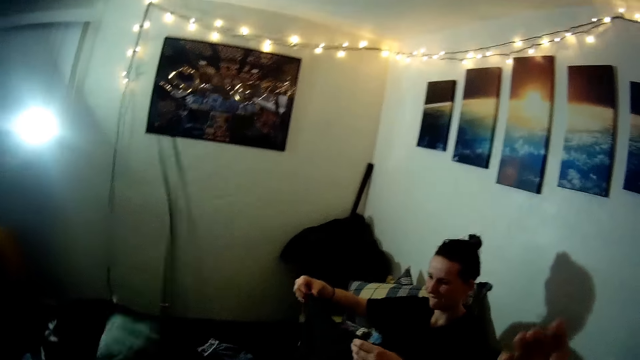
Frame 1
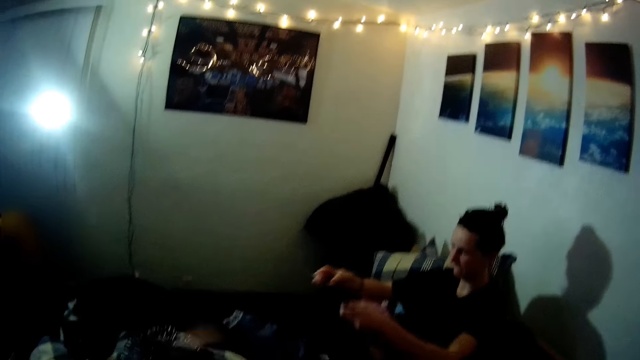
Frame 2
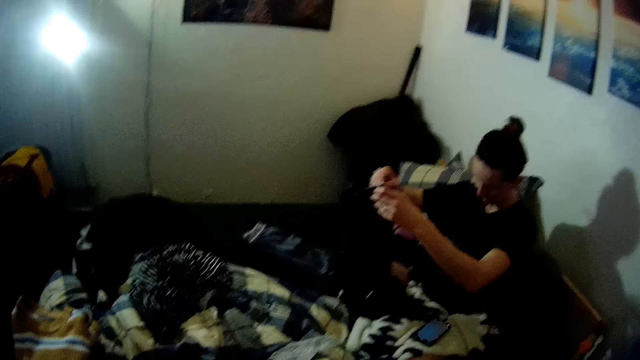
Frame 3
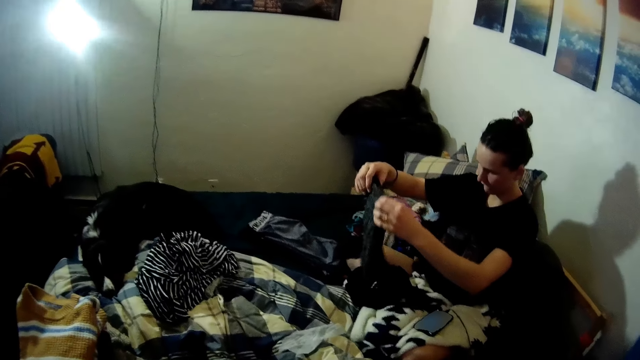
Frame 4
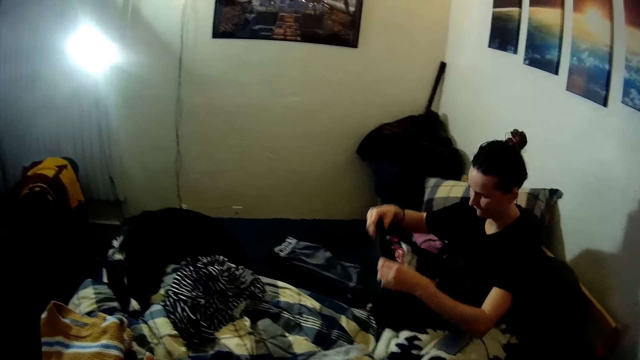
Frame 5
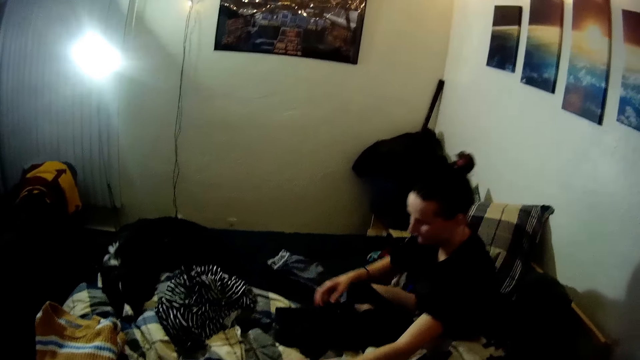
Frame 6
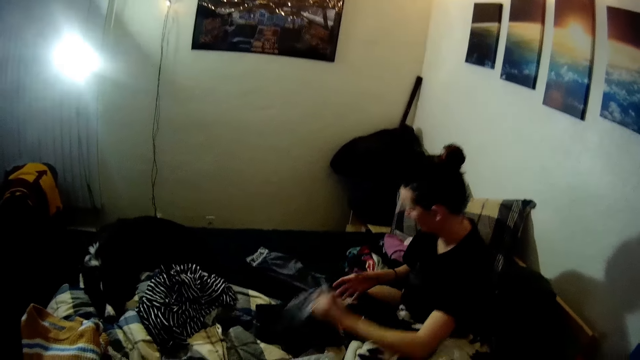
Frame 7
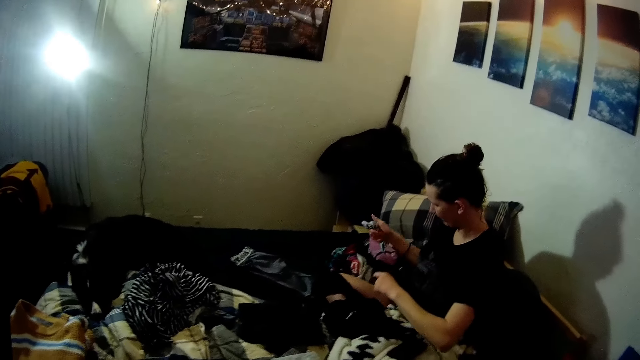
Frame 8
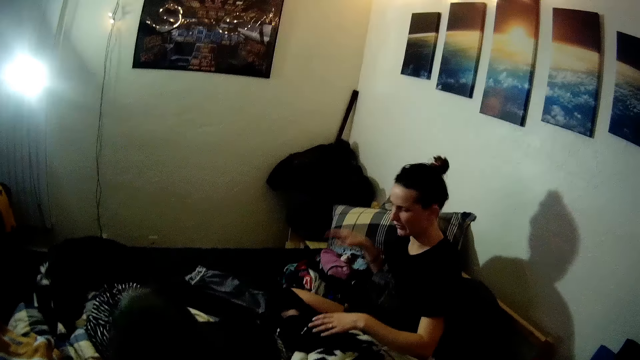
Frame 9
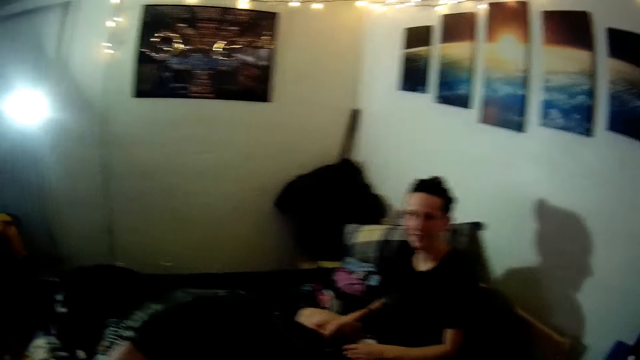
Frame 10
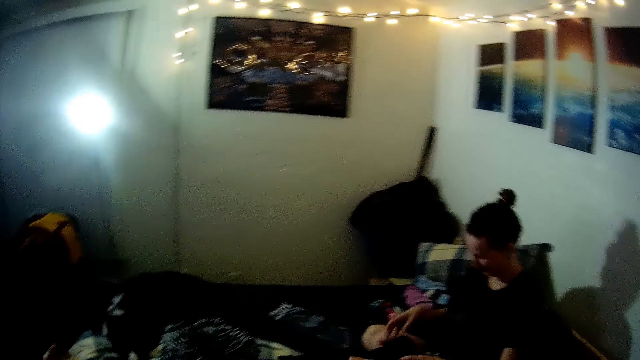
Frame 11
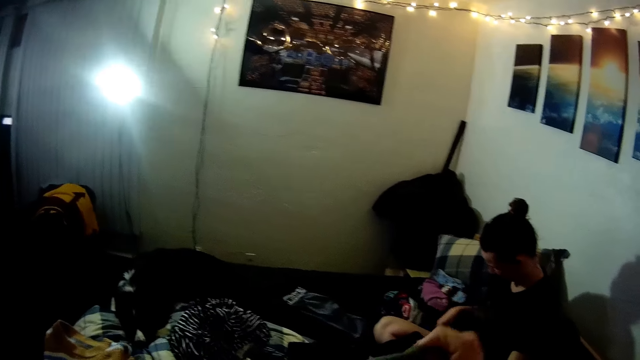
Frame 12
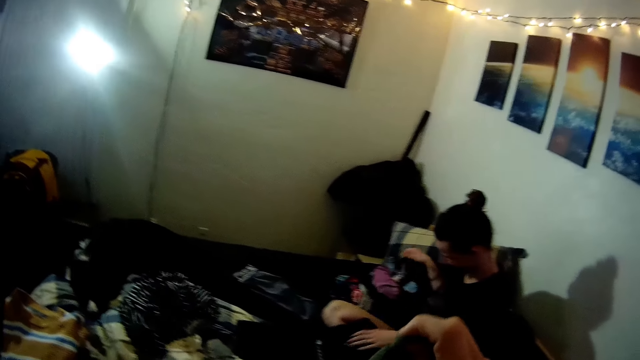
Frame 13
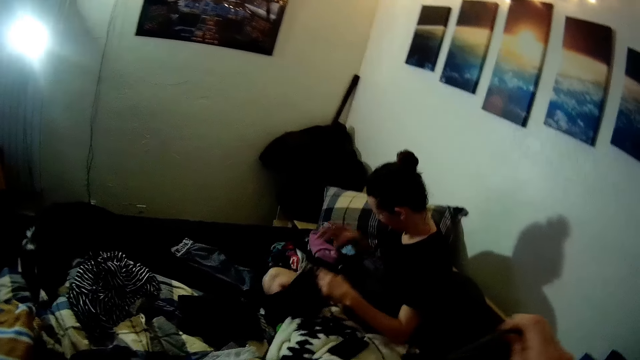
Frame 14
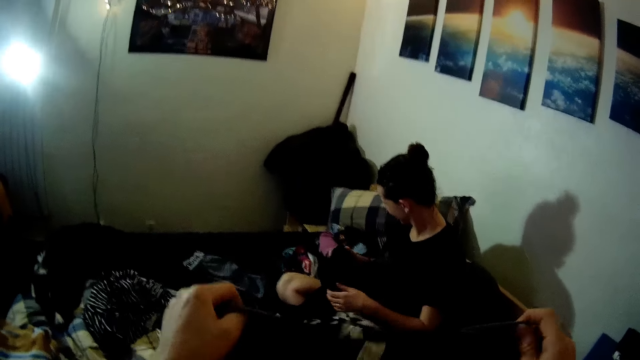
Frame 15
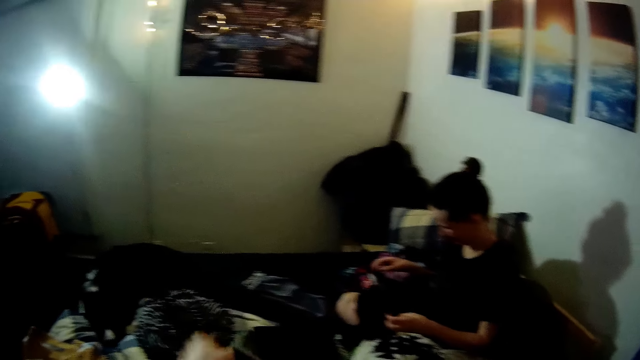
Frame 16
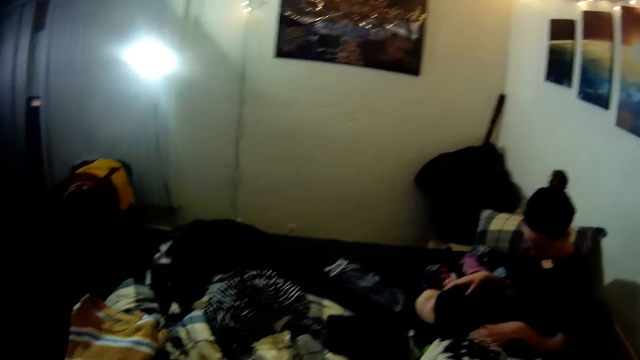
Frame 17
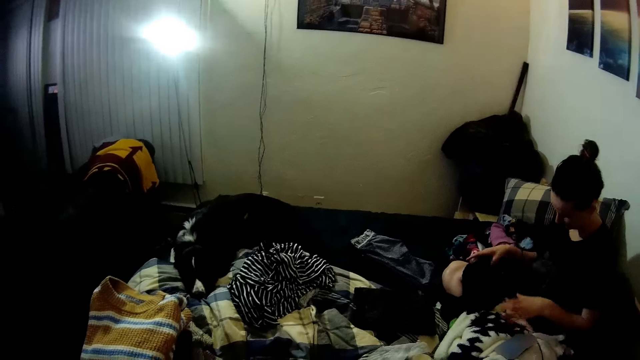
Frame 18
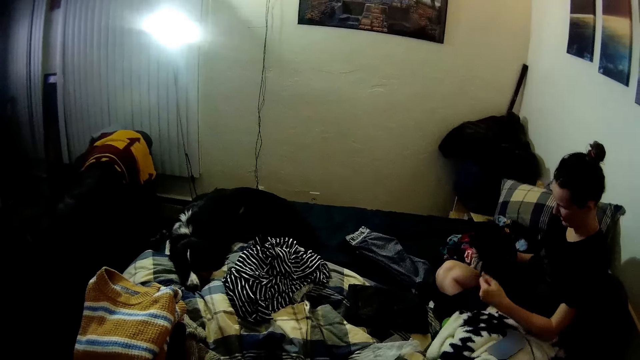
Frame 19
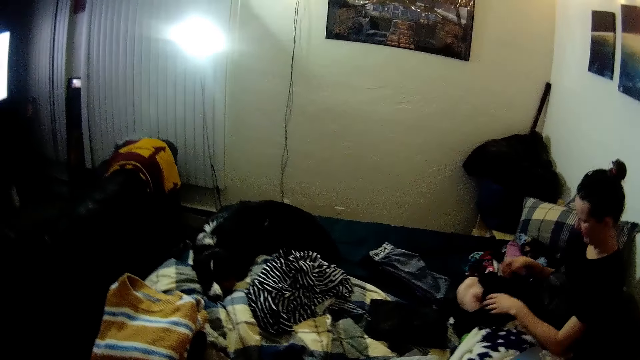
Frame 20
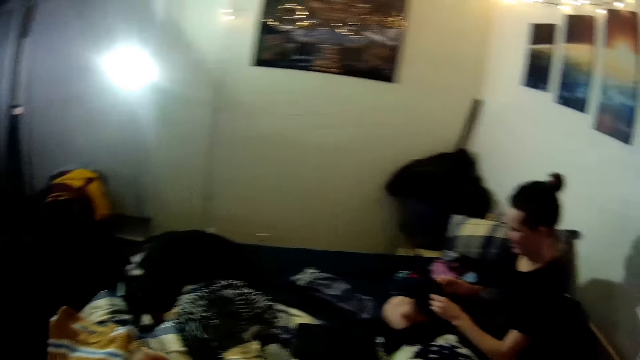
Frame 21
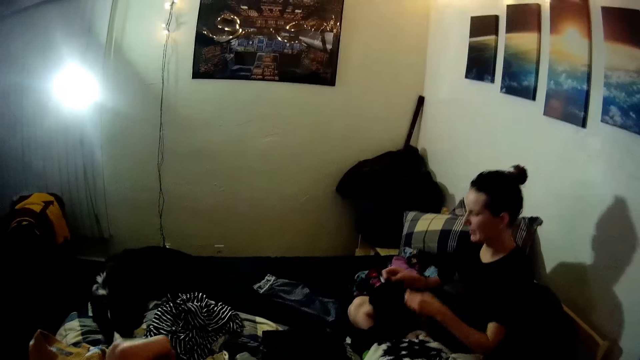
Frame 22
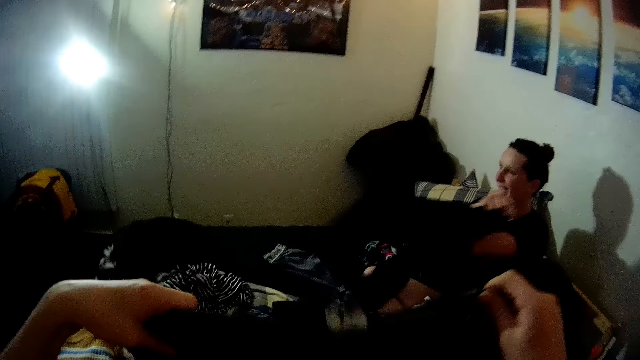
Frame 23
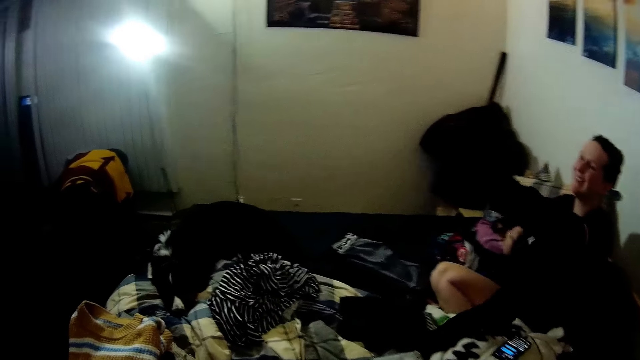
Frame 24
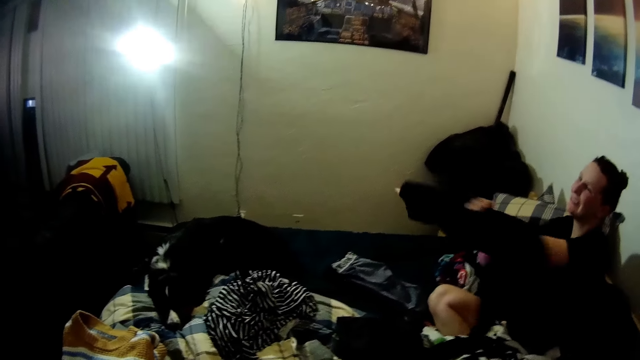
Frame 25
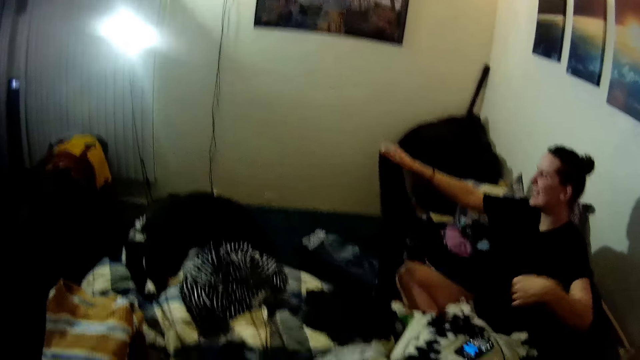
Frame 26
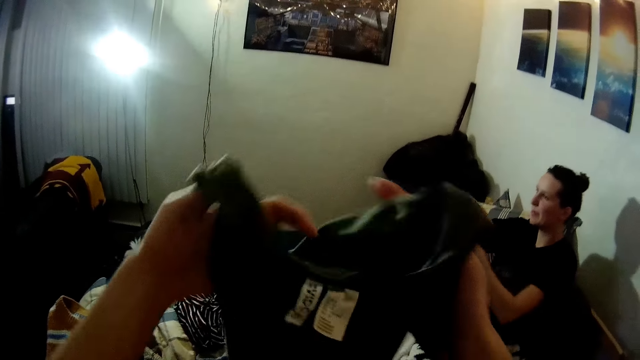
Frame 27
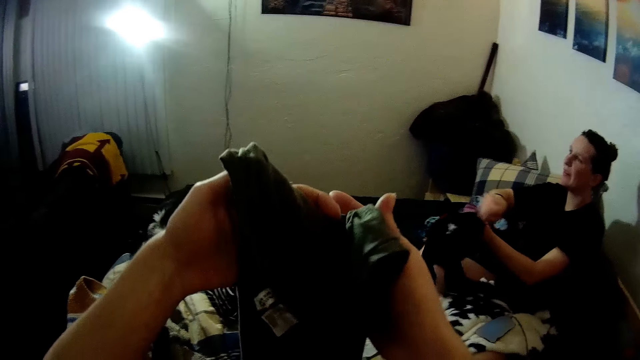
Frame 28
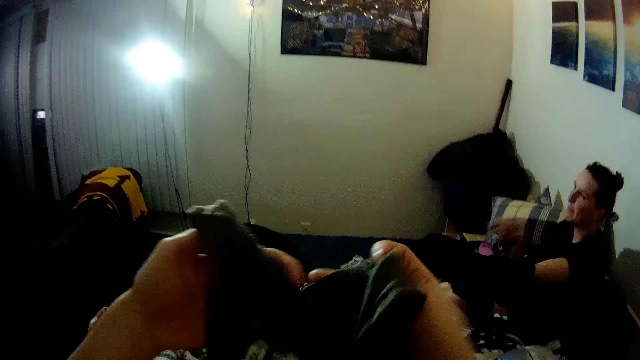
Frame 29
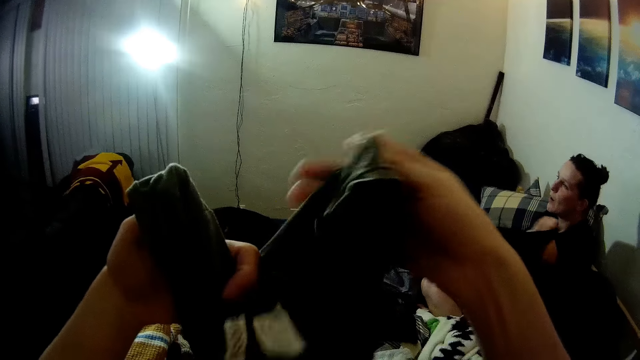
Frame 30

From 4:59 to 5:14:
The woman converses with the camera wearer and folds a cloth. The camera wearer looks around. The woman puts down the cloth, picks up a cloth and puts down the cloth. She converses with the camera wearer. The camera wearer folds a cloth. The woman picks up a cloth and folds the cloth. The camera wearer folds the cloth.

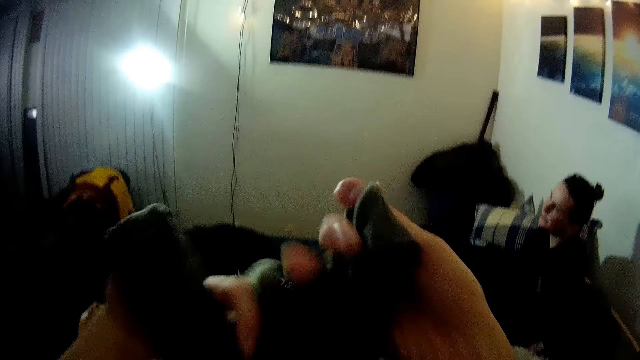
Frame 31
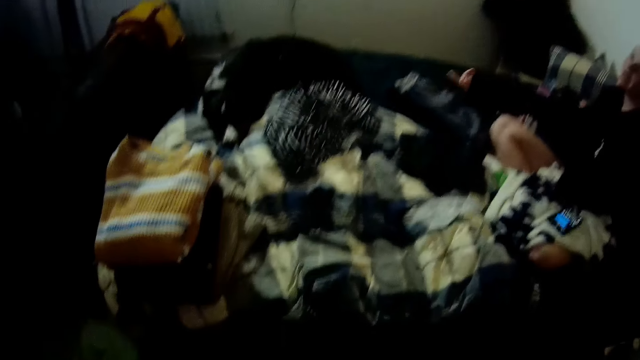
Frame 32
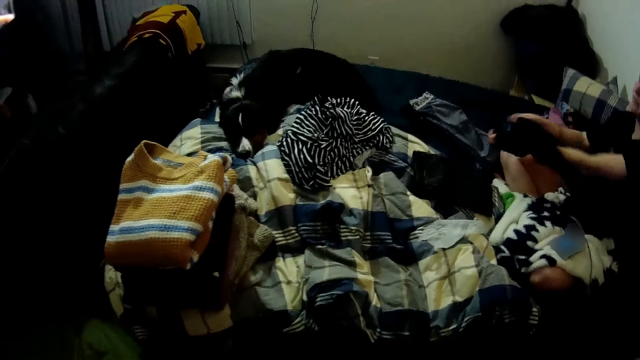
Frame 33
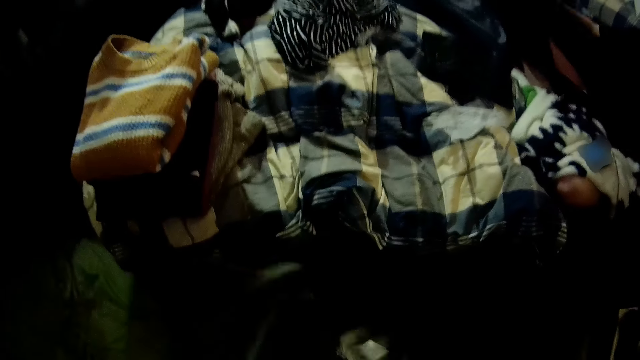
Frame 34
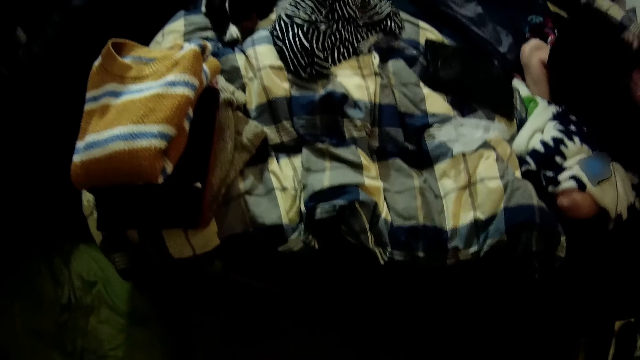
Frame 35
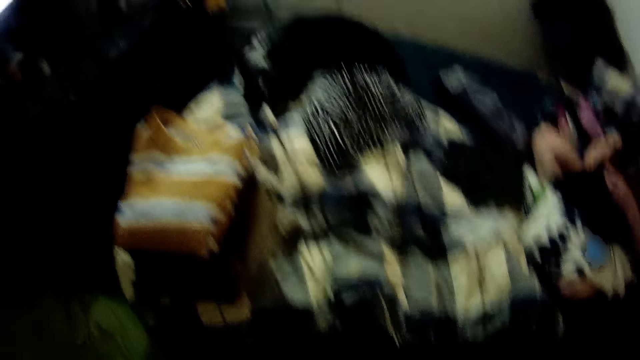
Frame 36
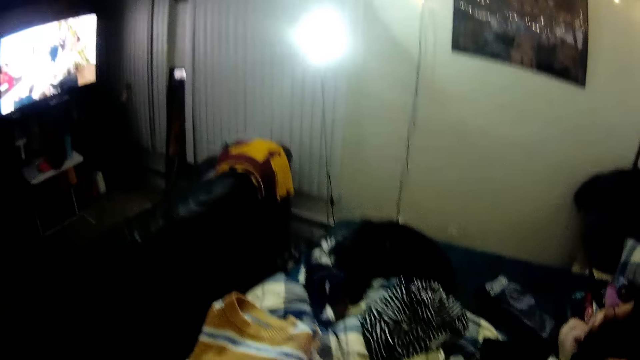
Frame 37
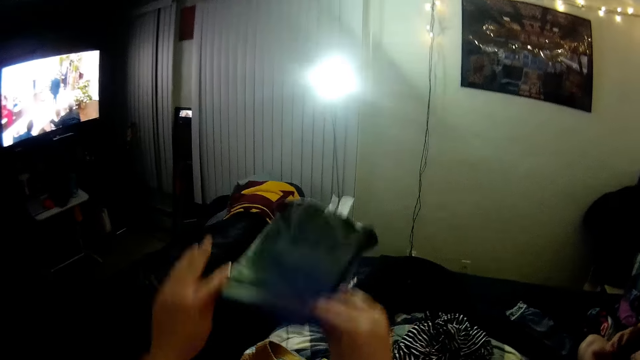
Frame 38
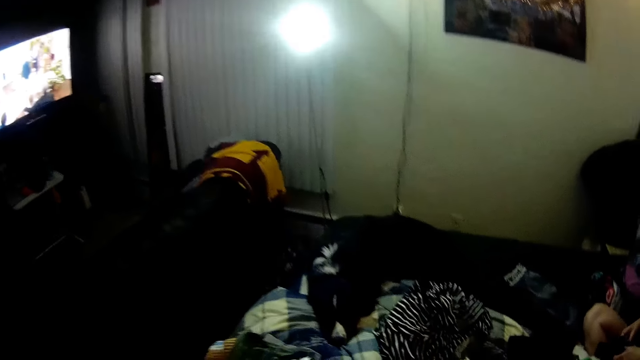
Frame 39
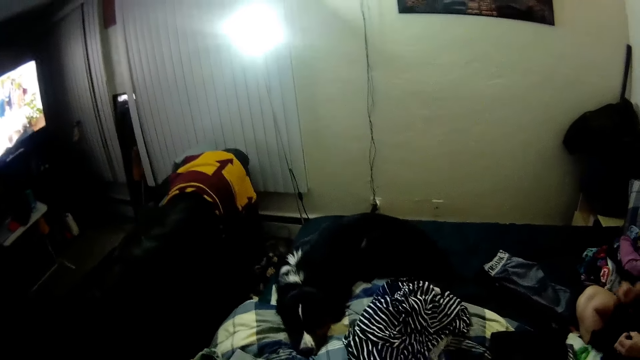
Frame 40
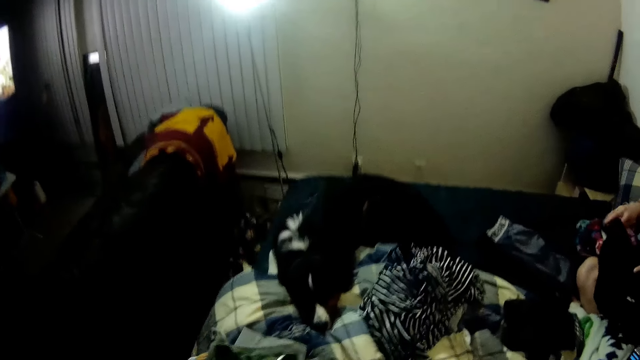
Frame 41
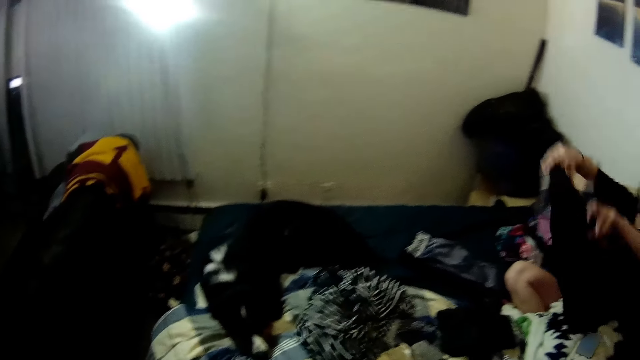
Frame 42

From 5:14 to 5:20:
The camera wearer looks at the clothes. They look around. They watch the television. They put a folded cloth on the folded clothes. They look around.
